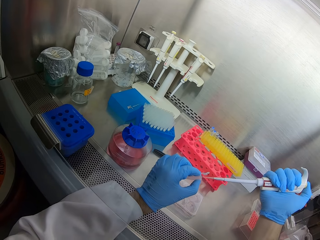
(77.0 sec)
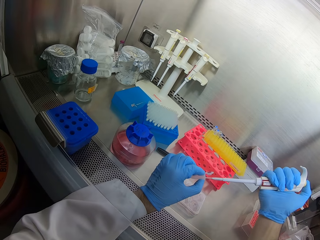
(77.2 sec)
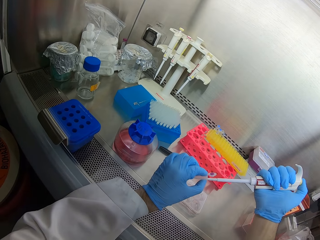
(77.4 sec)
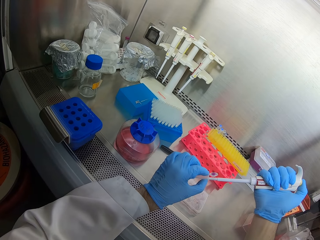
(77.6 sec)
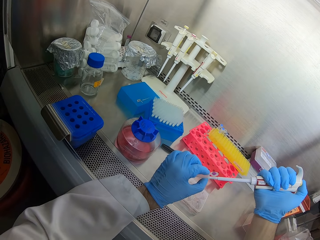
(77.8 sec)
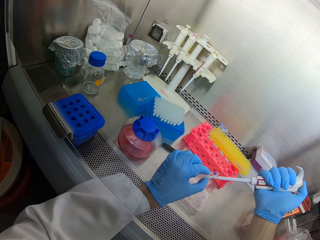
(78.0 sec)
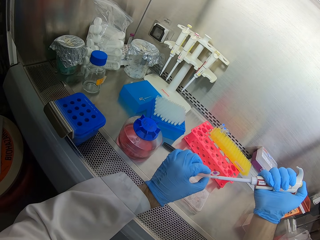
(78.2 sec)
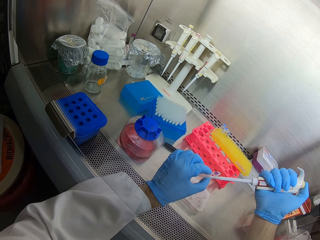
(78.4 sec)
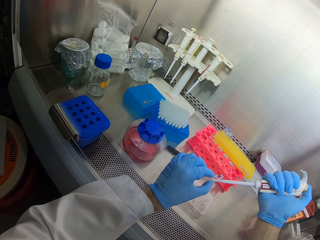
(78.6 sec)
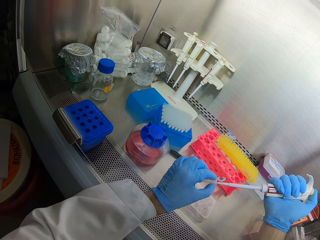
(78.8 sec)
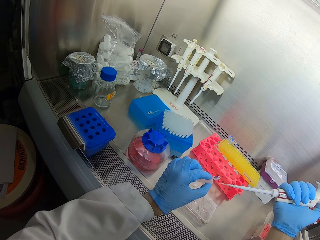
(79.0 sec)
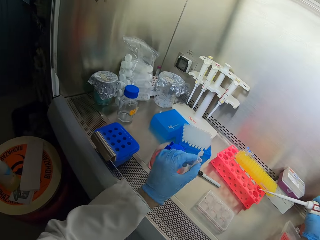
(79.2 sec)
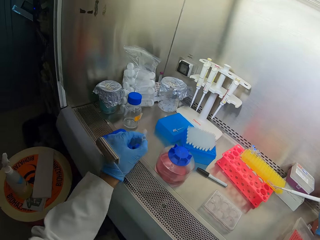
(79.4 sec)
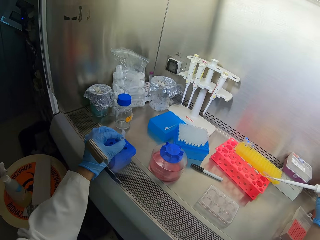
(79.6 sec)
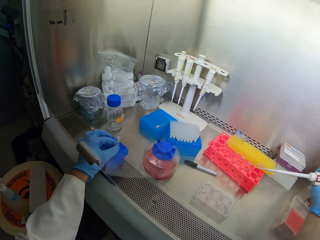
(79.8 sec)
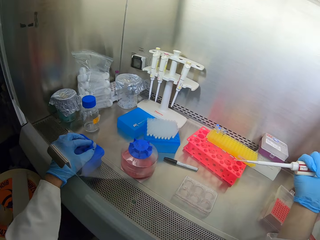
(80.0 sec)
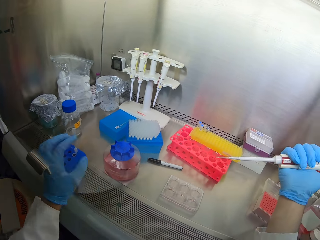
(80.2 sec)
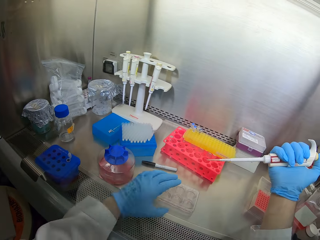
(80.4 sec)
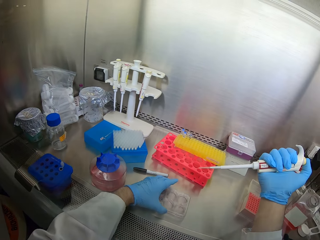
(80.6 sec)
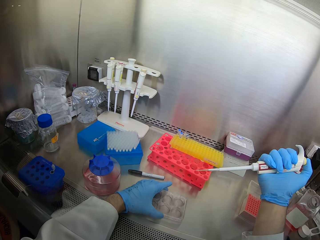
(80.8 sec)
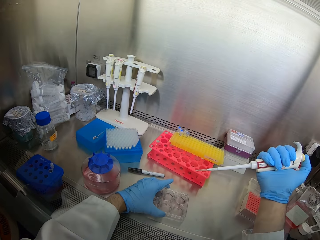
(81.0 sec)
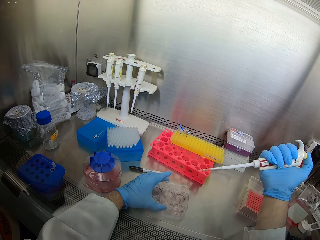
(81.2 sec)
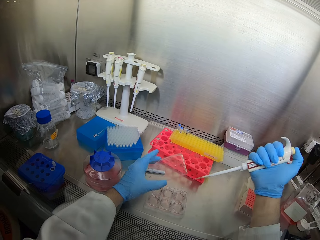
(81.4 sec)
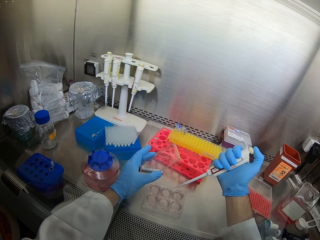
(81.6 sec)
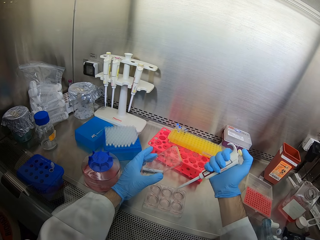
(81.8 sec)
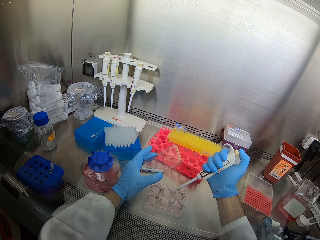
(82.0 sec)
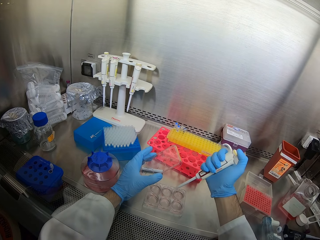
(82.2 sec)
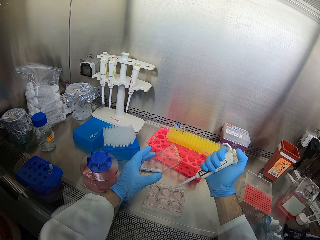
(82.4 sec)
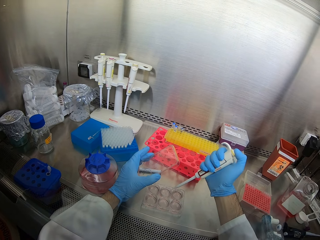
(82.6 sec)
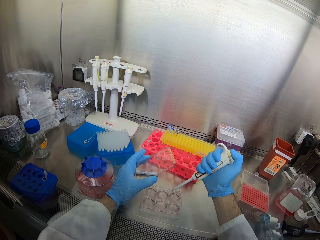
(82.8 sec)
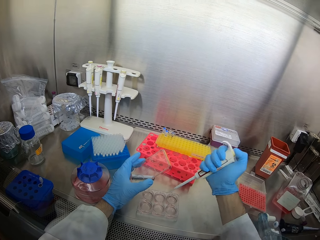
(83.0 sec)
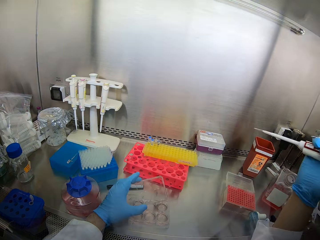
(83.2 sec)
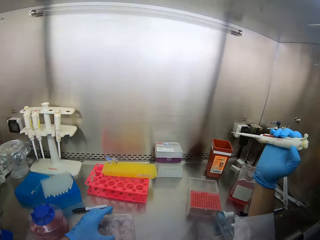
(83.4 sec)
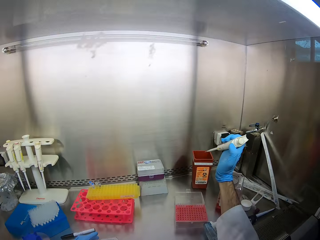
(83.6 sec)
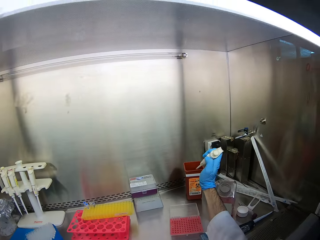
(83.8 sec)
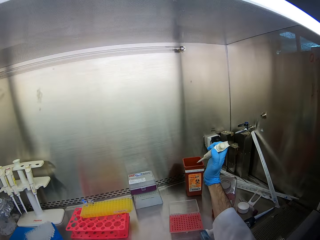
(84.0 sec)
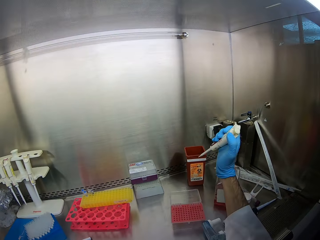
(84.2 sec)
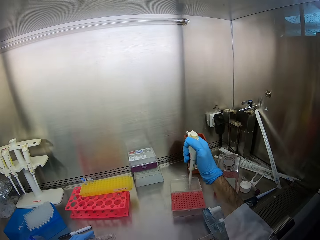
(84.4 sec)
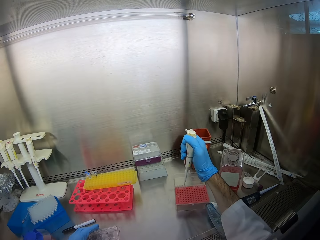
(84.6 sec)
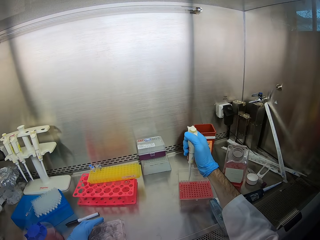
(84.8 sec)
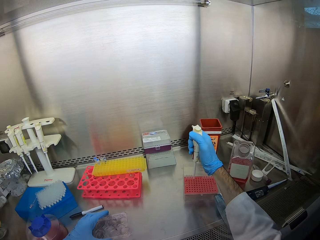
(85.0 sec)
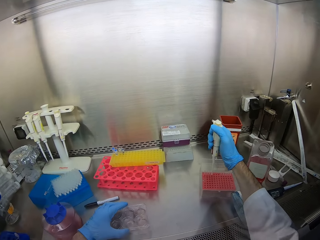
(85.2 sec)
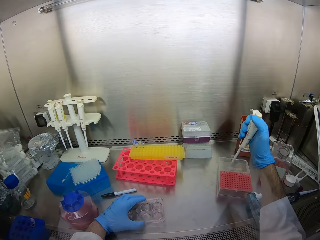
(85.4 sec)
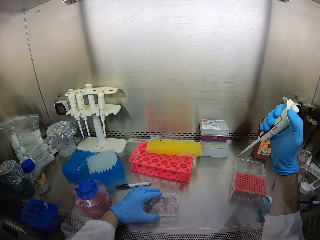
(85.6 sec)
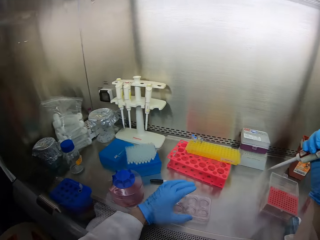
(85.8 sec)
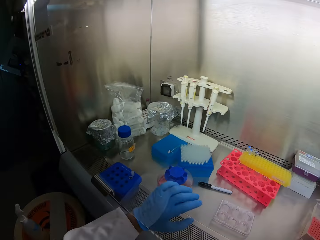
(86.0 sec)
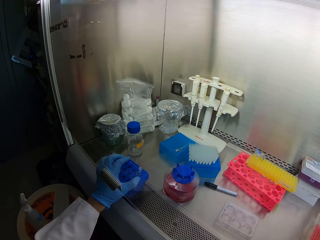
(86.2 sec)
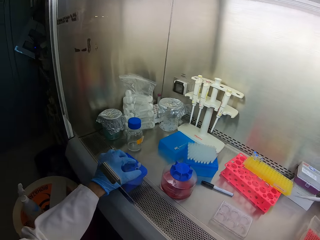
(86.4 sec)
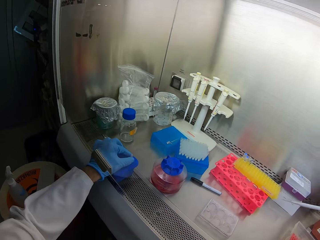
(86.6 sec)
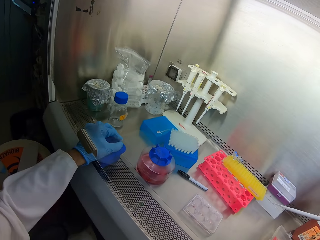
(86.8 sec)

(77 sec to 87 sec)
The camera wearer holds a test tube. They suck the solution from the test tube. They place the test tube in the test tube rack. They open the multi well plate lid. They put solution in the multi well plate. They siphon liquid from a container. They throw the pipette tip in the plastic bin. They insert the pipette in the pipette tip.

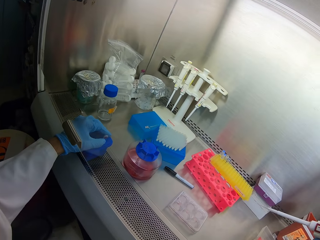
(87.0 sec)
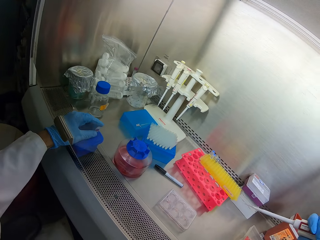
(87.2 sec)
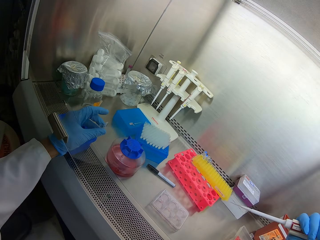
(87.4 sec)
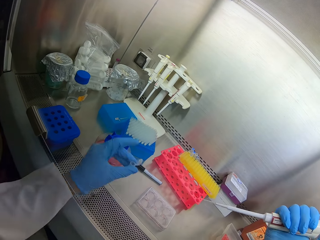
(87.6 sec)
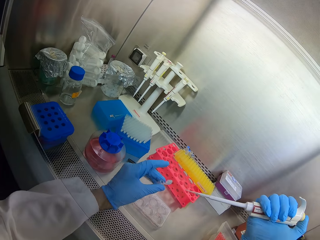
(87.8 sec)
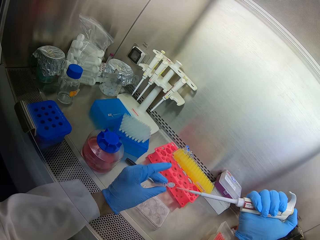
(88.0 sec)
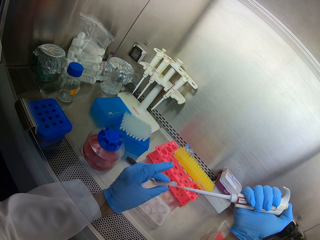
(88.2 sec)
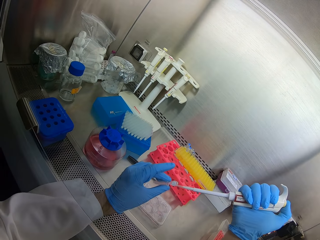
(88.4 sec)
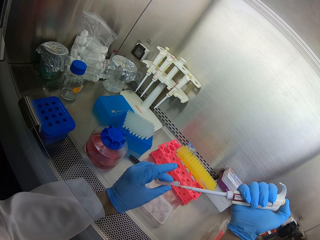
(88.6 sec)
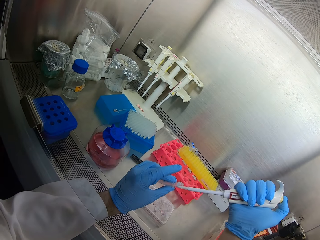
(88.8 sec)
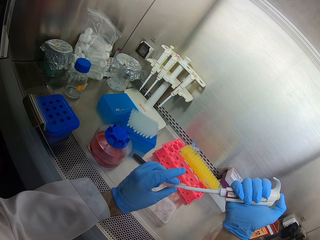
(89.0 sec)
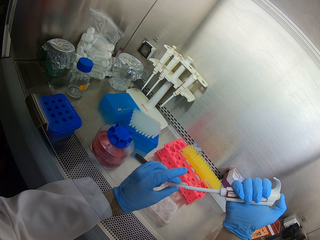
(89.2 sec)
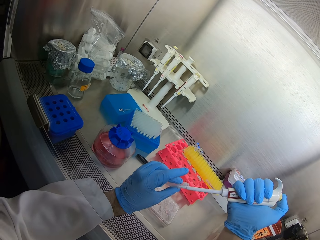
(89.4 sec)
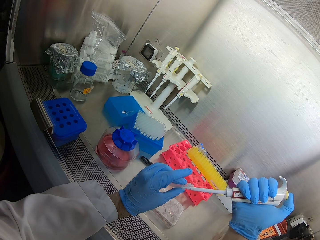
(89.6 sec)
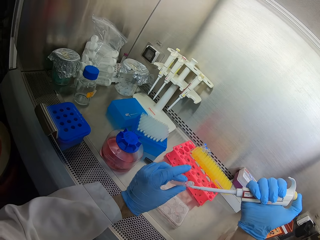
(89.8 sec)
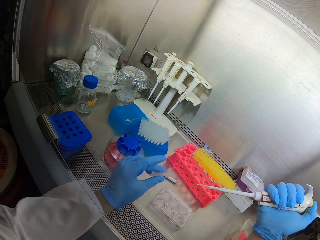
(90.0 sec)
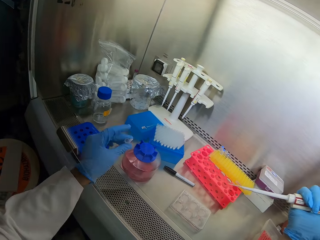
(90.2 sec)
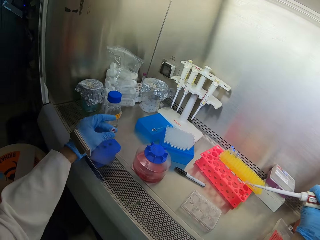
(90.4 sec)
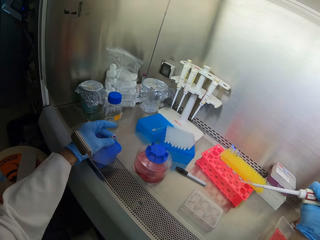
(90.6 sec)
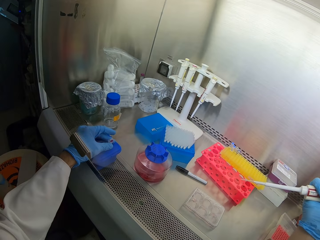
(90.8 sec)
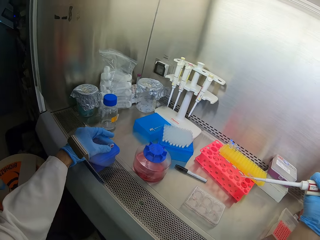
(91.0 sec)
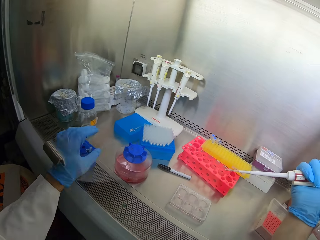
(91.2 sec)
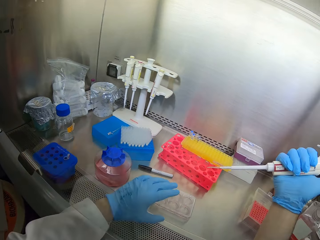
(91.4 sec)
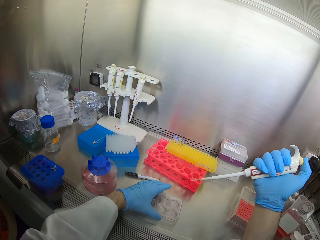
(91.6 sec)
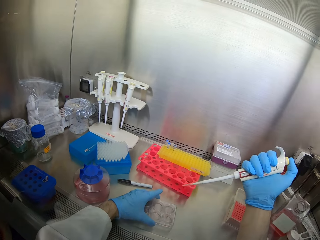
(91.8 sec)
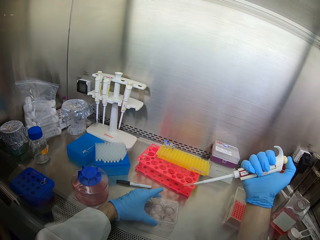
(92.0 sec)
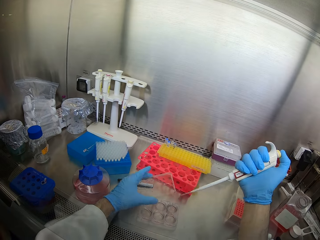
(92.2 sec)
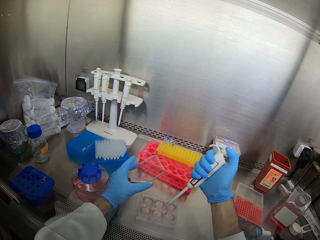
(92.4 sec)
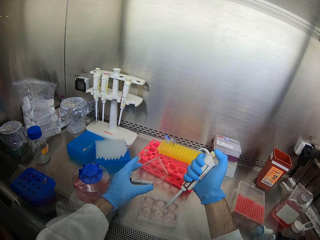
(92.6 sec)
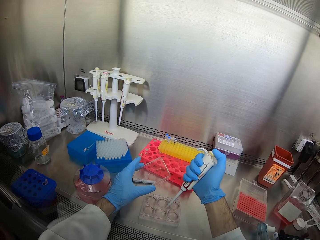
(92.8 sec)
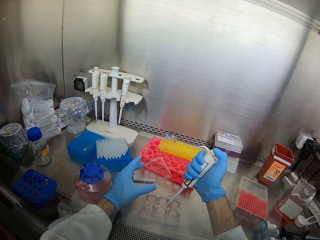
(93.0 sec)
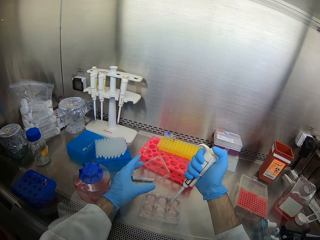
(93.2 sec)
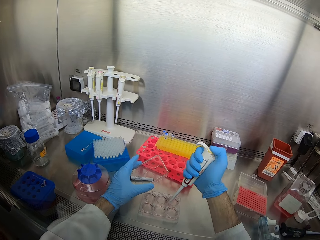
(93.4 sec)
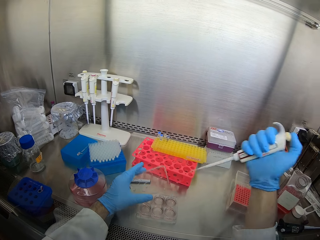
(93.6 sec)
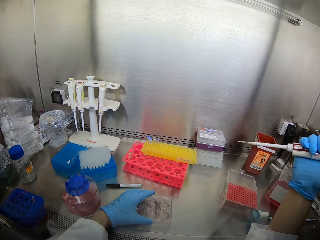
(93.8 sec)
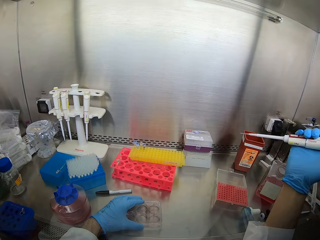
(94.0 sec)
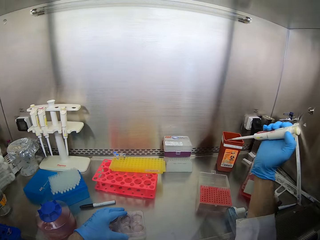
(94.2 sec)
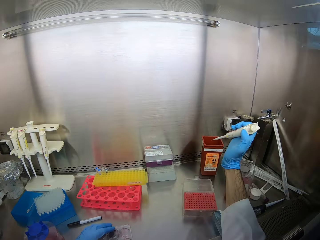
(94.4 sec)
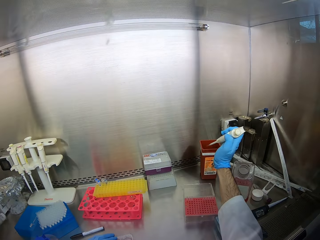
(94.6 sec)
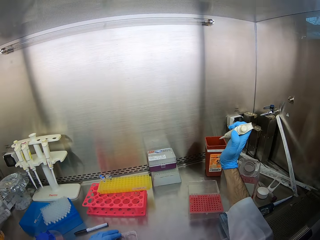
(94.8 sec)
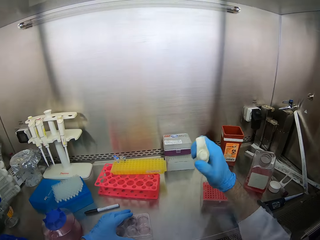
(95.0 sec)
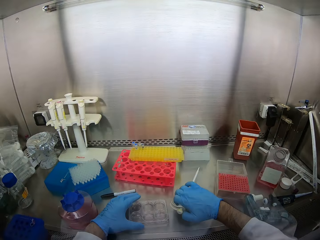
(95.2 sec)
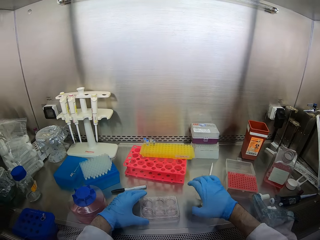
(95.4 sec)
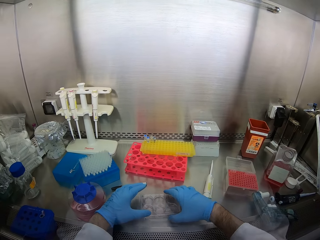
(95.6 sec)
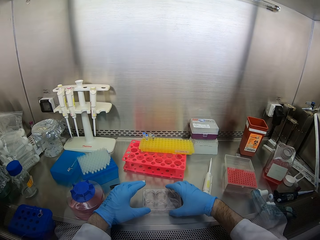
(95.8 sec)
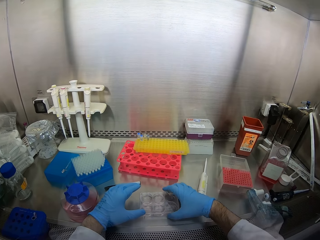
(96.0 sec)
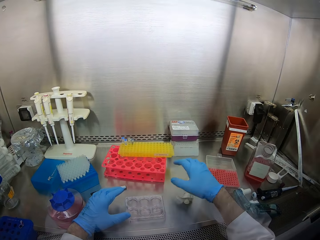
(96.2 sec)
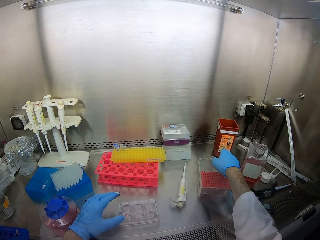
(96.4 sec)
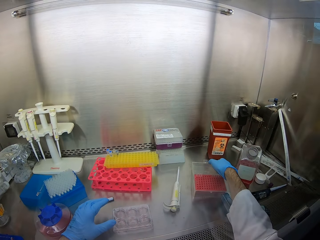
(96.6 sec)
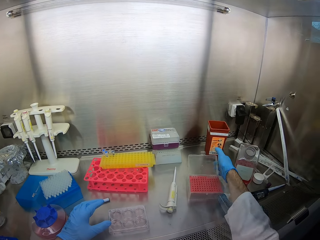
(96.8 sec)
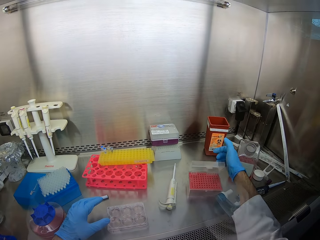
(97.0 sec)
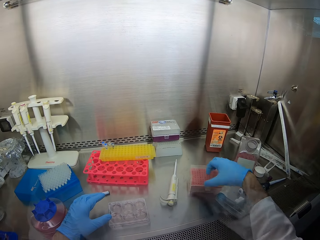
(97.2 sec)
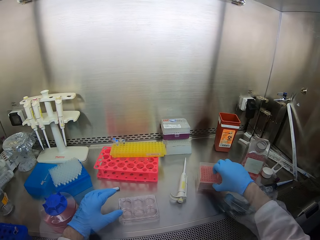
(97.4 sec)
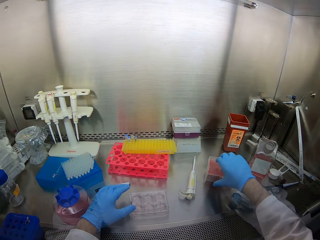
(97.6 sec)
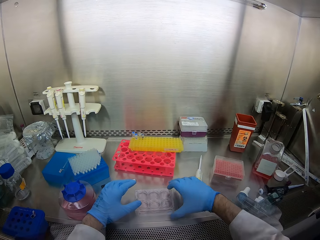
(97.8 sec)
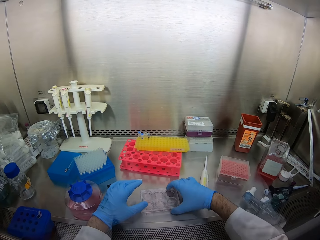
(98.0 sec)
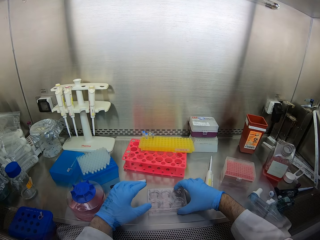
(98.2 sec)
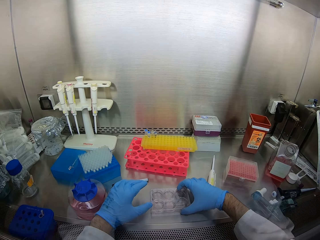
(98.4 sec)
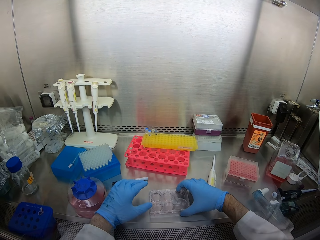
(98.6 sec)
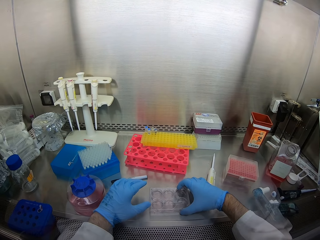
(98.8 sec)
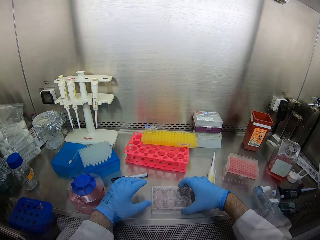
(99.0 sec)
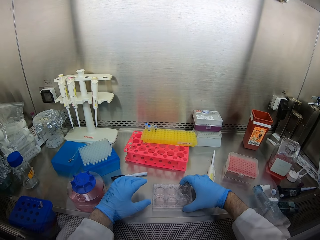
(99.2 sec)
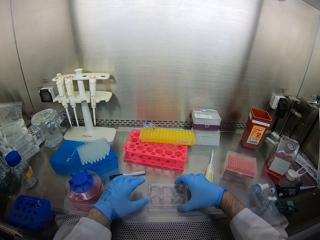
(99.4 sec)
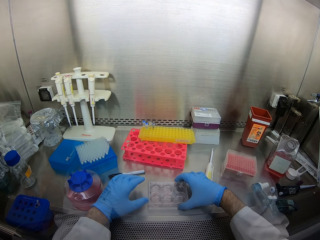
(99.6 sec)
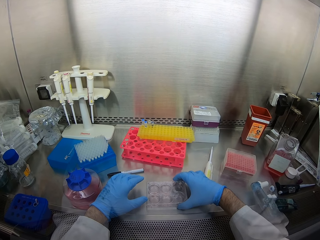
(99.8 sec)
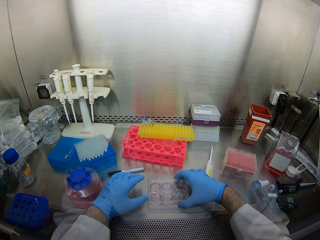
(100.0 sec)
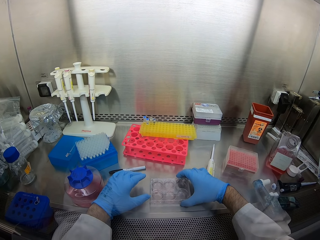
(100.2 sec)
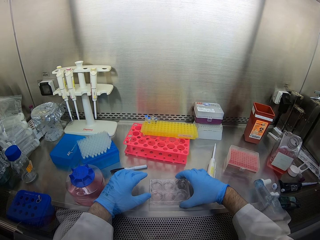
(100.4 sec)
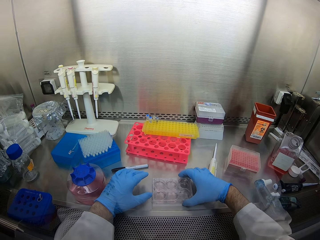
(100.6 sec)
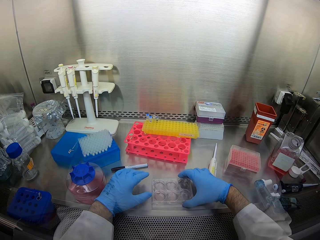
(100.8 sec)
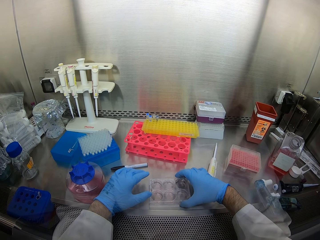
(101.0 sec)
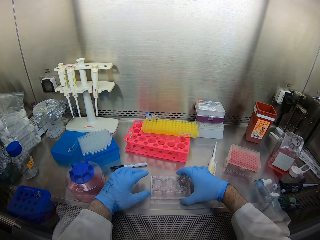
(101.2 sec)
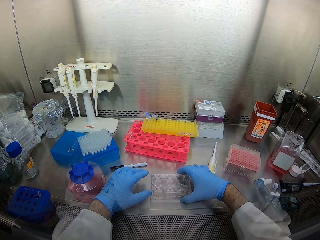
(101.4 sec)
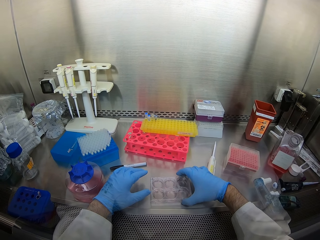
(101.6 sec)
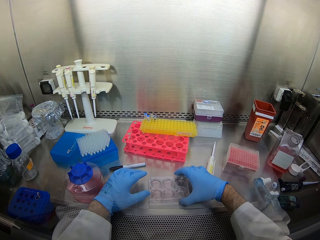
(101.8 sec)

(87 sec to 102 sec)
The camera wearer picks the test tube from the rack. They suck the solution from the test tube. They inject a liquid in the test tube. They place the test tube in the test tube rack. They open the multi well plate lid. They put solution in the multi well plate. They siphon liquid from a container. They close the multi well plate. They throw the pipette tip in the plastic bin. They place the pipette on the counter top. They shake the multi well plate. They close the pipette tip rack. They shake the multi well plate.
